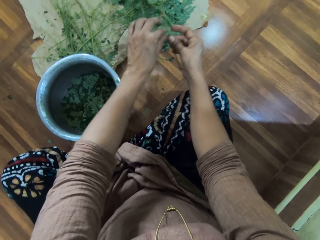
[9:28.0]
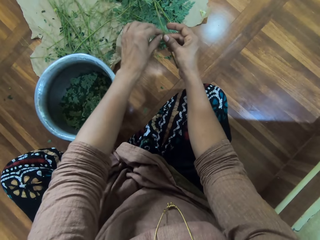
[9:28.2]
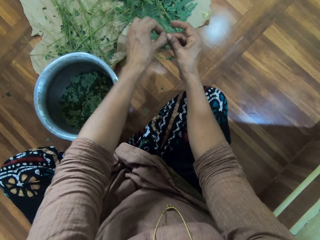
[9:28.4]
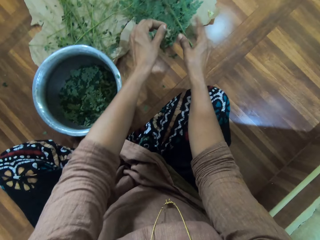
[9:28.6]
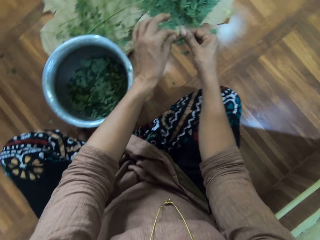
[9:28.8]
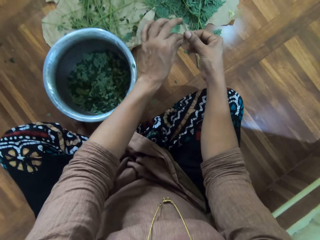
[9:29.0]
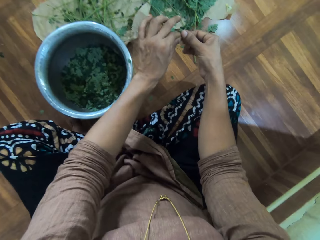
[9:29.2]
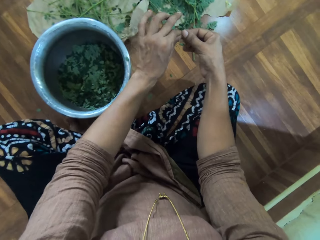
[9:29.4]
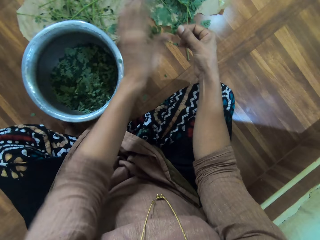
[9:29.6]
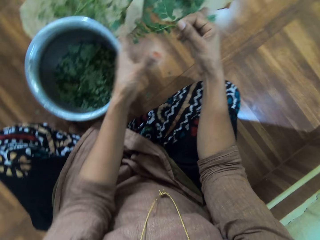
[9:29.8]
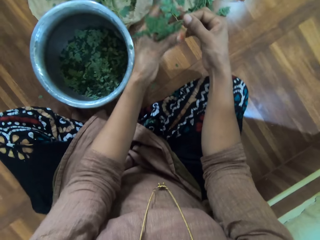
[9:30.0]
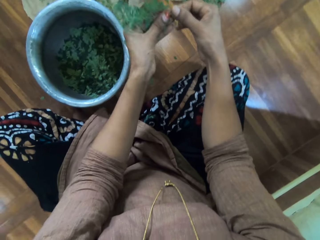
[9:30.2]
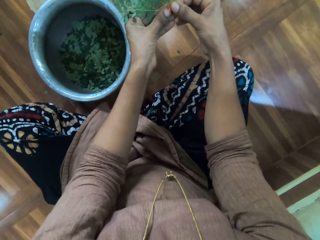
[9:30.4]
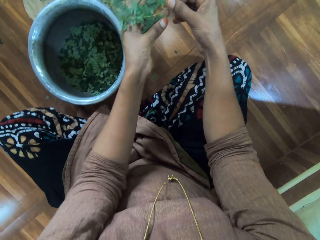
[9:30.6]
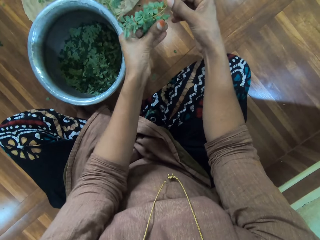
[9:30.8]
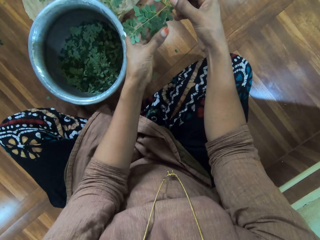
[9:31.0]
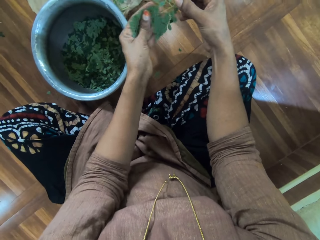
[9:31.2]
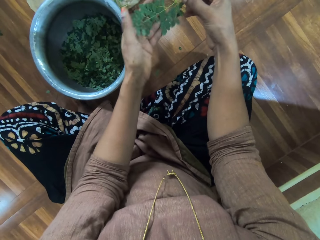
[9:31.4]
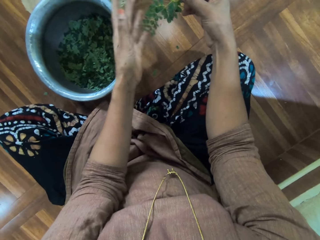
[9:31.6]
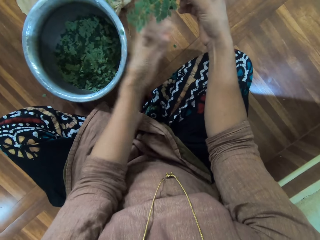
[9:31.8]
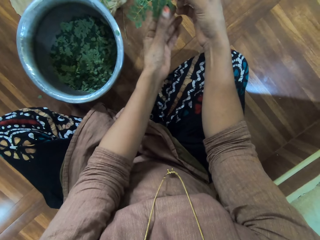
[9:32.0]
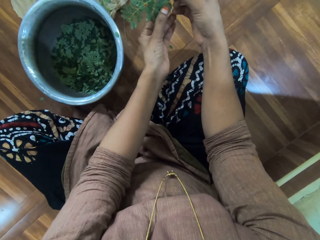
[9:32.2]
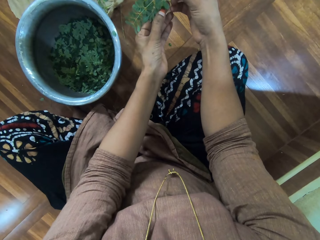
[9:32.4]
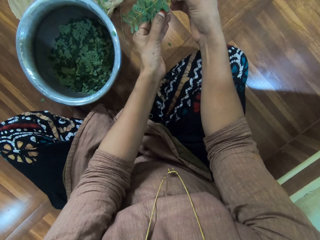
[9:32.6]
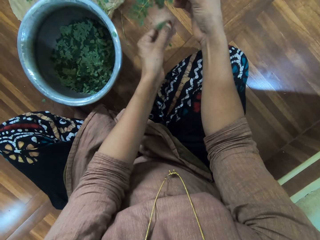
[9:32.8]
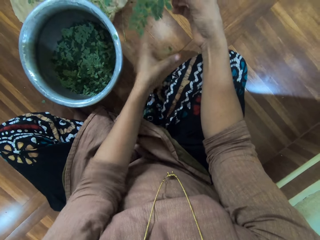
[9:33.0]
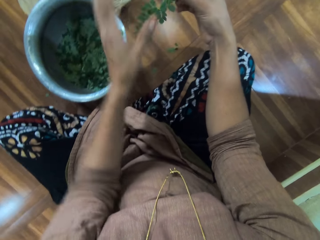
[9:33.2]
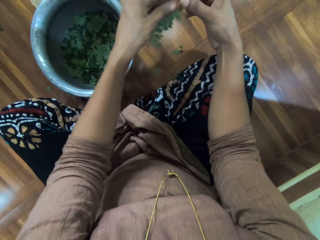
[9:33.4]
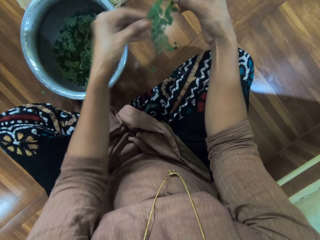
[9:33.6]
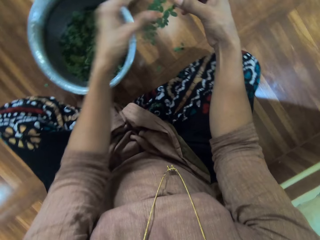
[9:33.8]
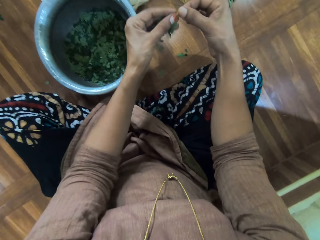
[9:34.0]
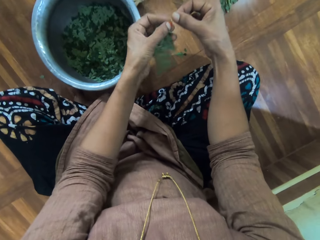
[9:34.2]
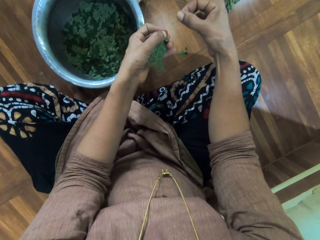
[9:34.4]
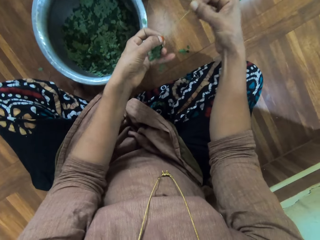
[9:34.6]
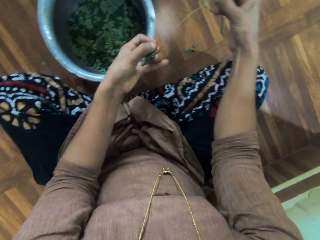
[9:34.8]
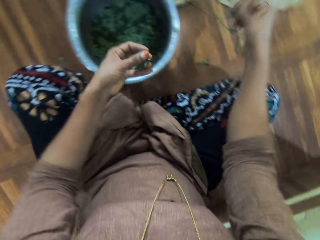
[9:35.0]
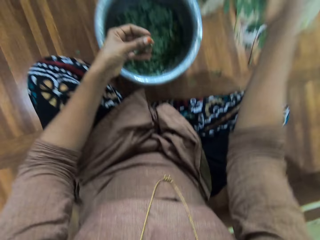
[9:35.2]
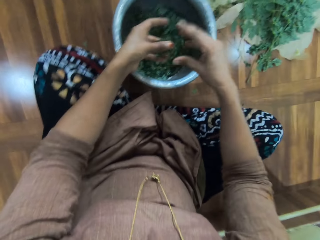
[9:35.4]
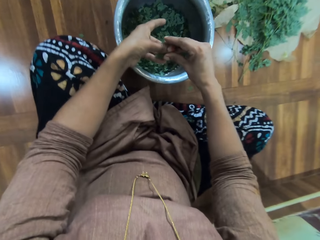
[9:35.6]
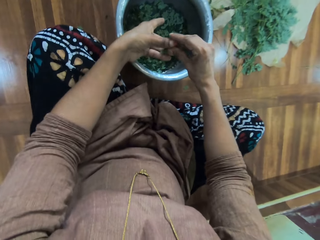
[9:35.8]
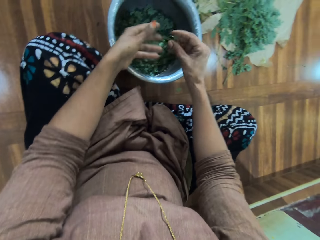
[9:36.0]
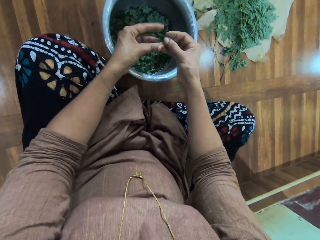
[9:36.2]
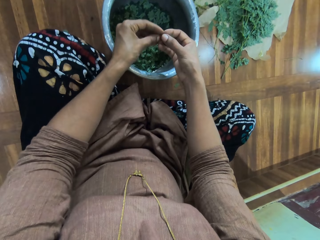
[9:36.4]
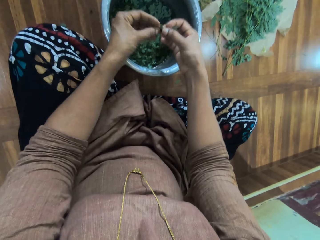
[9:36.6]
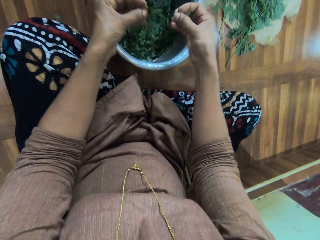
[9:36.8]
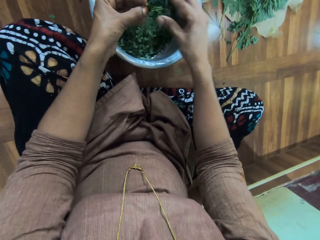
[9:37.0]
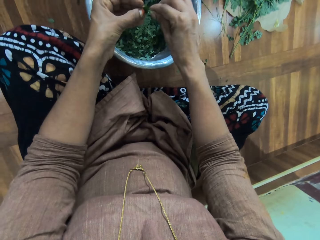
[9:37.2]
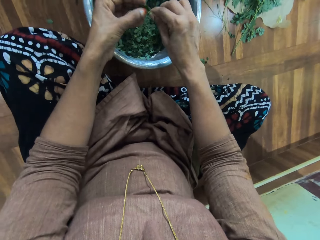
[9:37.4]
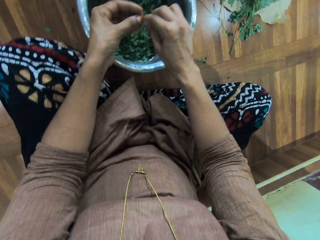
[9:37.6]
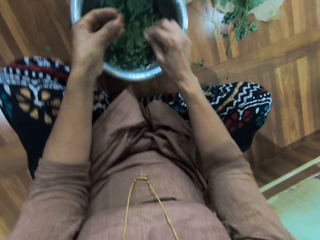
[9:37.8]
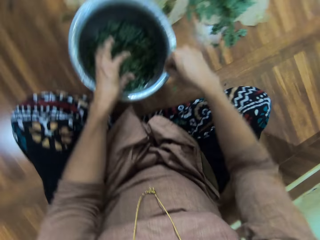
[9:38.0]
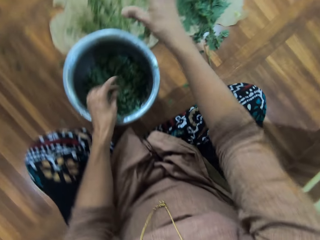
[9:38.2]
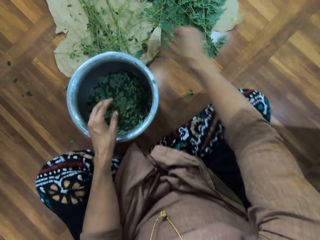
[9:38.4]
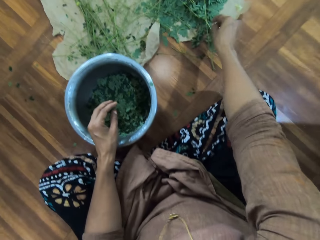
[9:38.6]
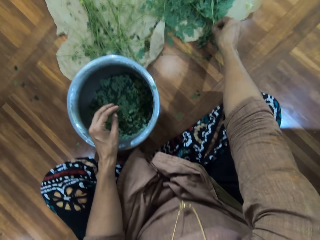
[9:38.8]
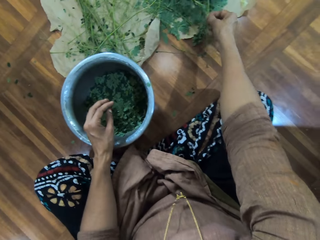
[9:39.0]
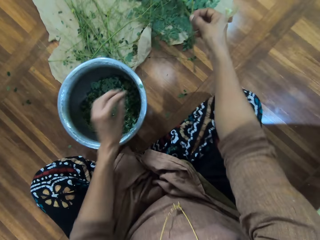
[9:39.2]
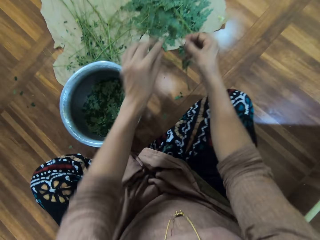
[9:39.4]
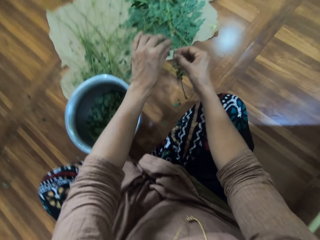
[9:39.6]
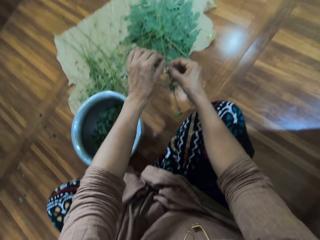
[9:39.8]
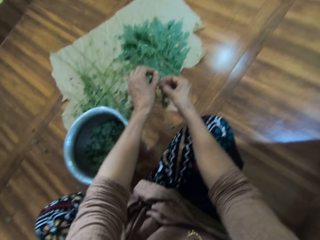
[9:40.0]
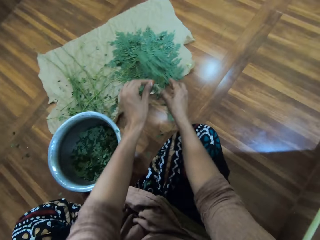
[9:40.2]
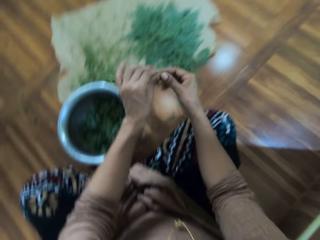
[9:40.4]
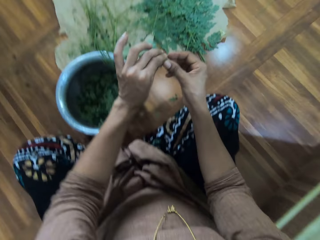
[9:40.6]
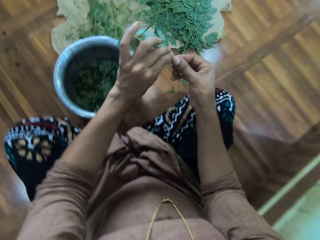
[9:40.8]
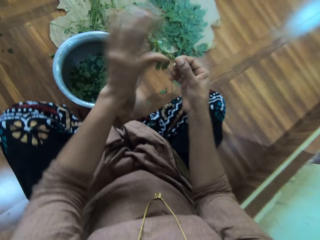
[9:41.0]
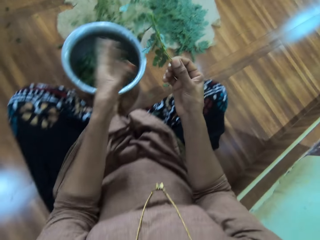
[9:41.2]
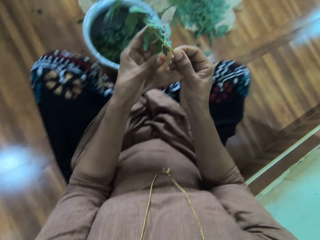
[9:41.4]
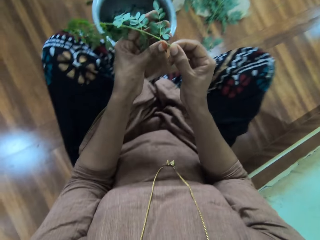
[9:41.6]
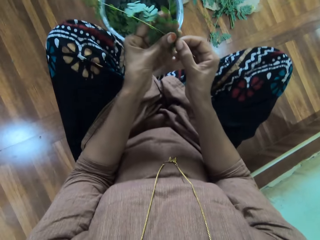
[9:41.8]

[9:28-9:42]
The camera wearer holds the branch or stalk with both her hands. She cuts a part of the branch with her left hand. She throws the branch on the floor. She holds the branch with both her hands. She inspects the branch. She cuts the leaves with her left hand. She throws the leaves on the floor. She holds the branch with both her hands. She removes the leaves from the branch. She throws the branch on the floor. She holds the branch with both her hands. She removes the leaves from the branch. She throws the leaves in her right hand in the pot. She holds the branch with both her hands. She removes the leaves from the branch. She throws the leaves in her left hand in the pot. She throws the branch on the floor. She picks up another branch. She cuts a part of the branch with her left hand. She breaks the leaf stalk. She throws the branch on the floor. She holds the branch with both her hands.

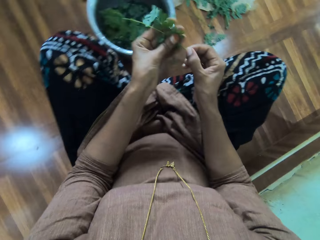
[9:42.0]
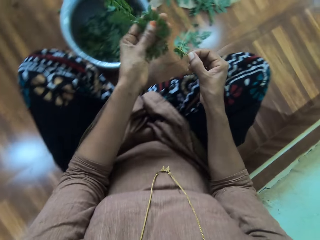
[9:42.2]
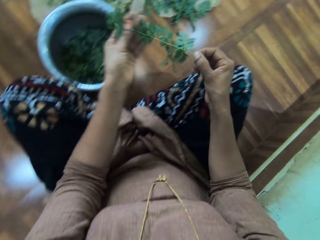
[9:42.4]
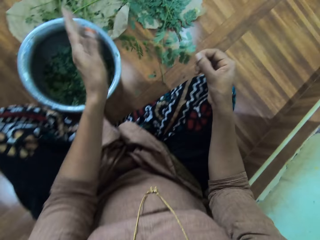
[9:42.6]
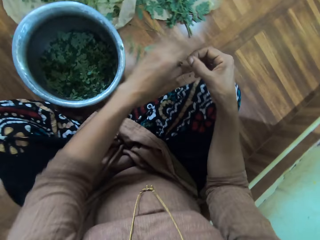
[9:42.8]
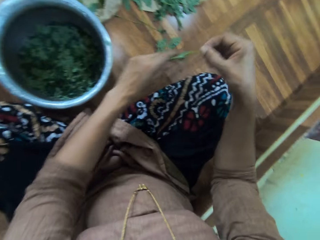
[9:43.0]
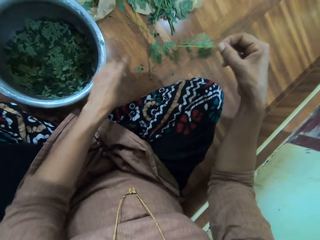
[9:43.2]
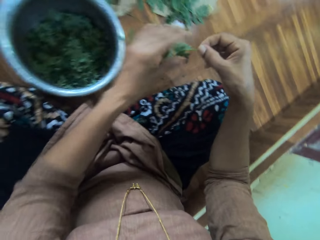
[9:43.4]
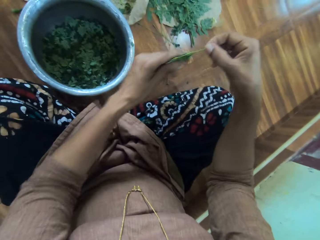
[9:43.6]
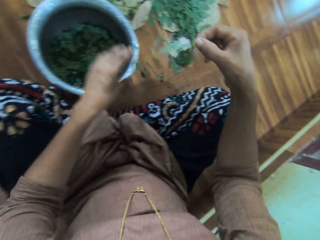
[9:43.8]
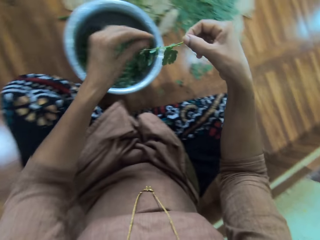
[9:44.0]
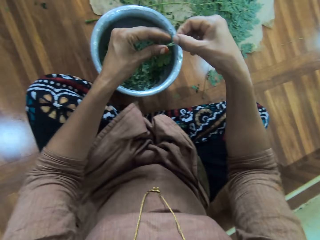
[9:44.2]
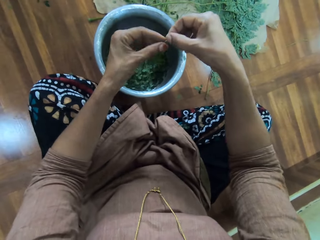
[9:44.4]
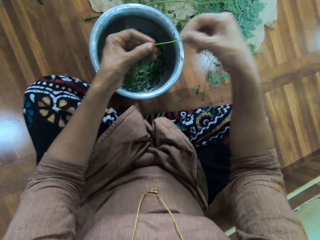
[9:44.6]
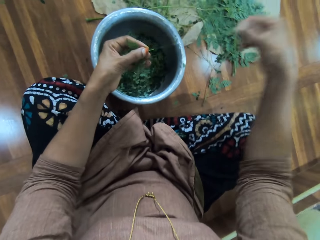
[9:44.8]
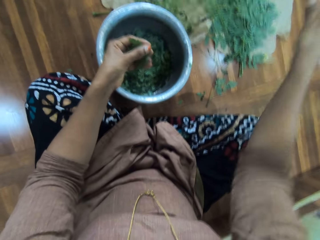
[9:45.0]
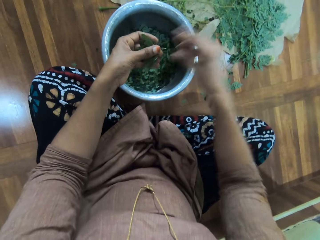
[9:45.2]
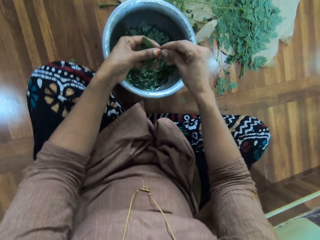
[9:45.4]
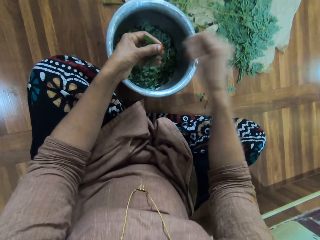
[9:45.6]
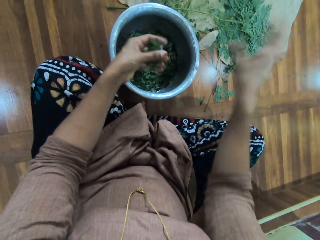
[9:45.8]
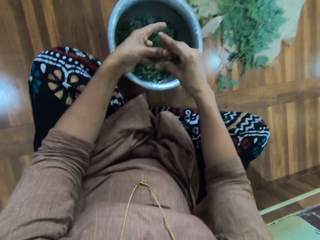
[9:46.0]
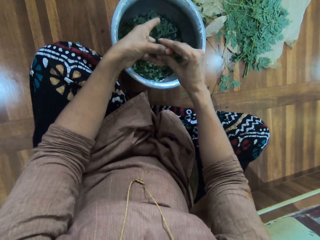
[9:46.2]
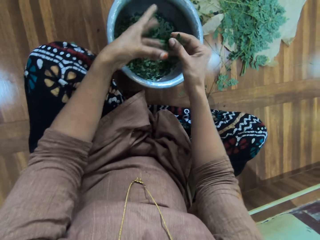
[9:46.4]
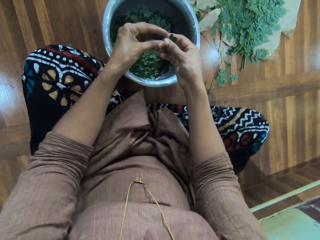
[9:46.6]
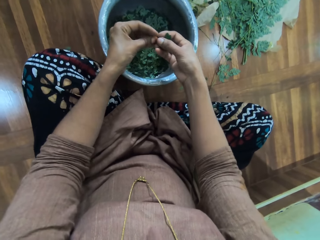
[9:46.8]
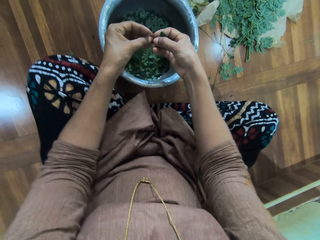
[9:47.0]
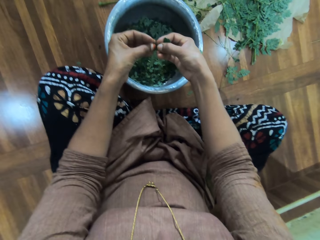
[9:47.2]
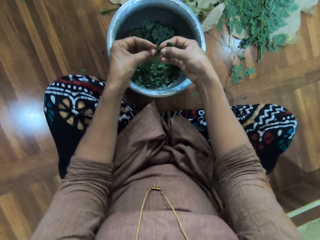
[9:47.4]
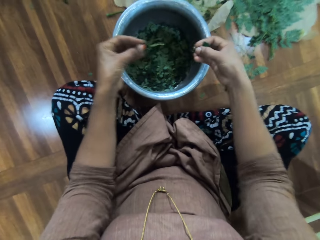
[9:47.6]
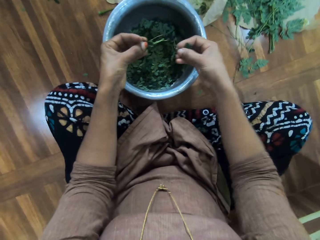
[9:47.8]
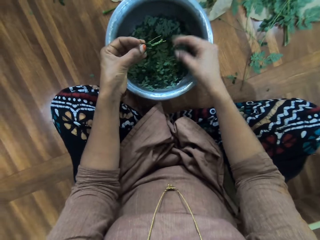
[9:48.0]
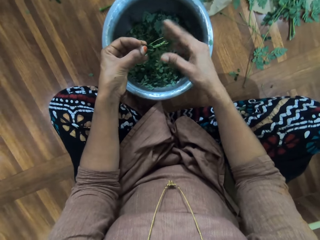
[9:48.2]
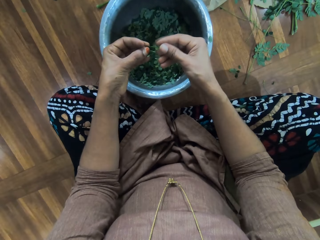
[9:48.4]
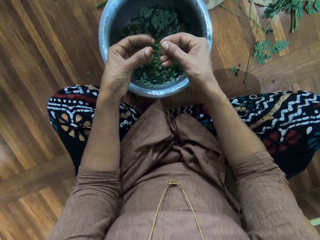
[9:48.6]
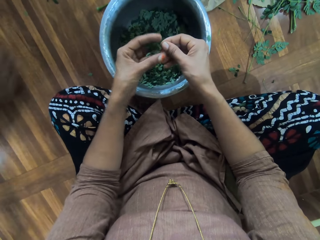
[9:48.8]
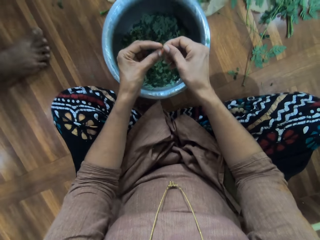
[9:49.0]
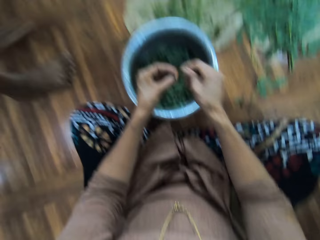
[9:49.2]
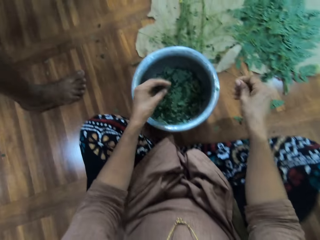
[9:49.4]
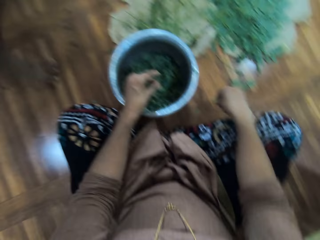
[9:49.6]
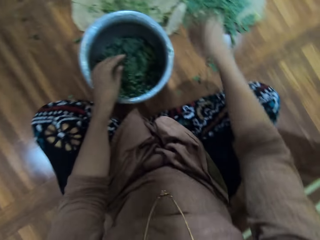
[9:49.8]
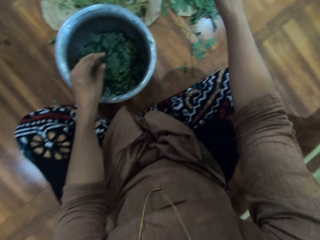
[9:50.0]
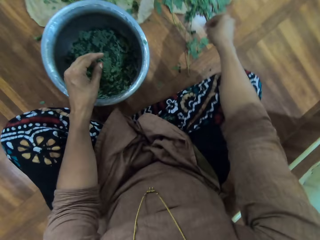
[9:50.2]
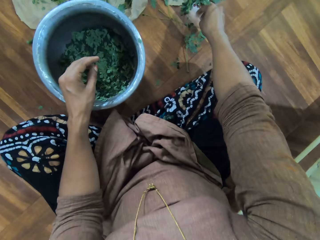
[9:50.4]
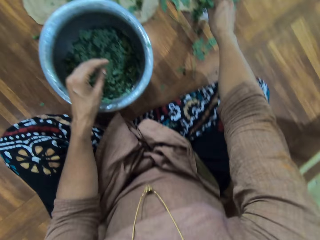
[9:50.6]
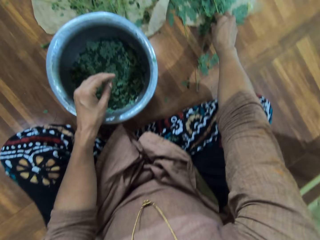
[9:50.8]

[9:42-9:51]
The camera wearer rubs the leaves on the branch with her left hand. She holds the branch with both her hands. She removes the leaves from the branch. She throws the branch on the floor. She holds the branch with both her hands. She removes the branch. She throws the branch on the floor. She holds the branch with both her hands. She removes the leaves from the branch. She throws the leaves in her right hand in the pot. She holds the branch with both her hands. She removes the leaves from the branch. A man talks to the camera wearer and walks towards the camera wearer. The camera wearer throws the leaves in her left hand in the pot. She throws the branch on the floor.
